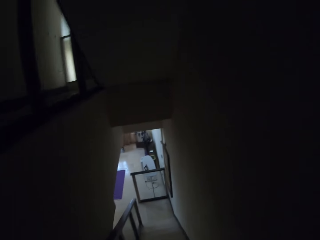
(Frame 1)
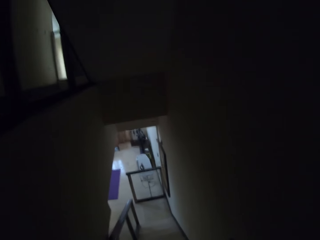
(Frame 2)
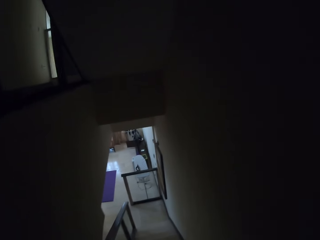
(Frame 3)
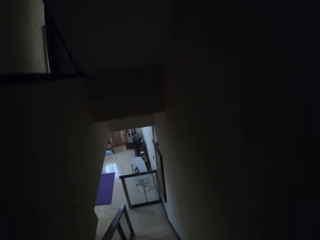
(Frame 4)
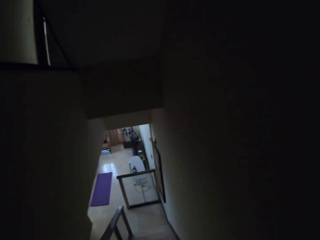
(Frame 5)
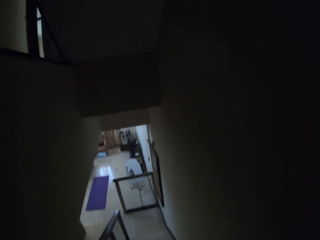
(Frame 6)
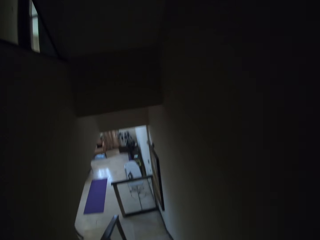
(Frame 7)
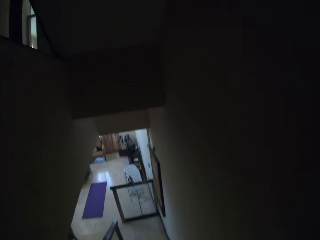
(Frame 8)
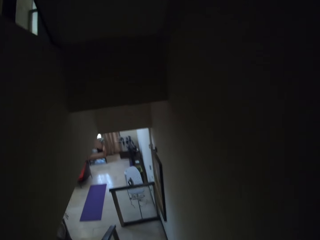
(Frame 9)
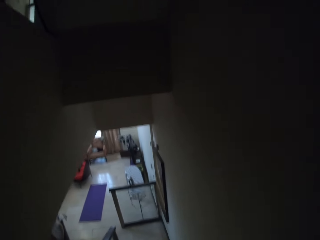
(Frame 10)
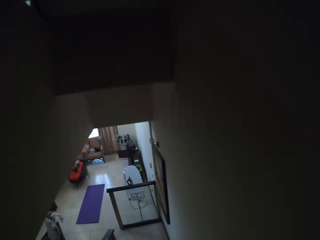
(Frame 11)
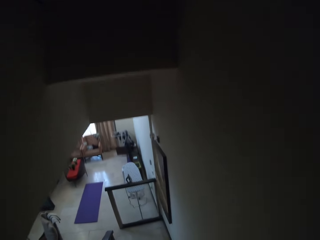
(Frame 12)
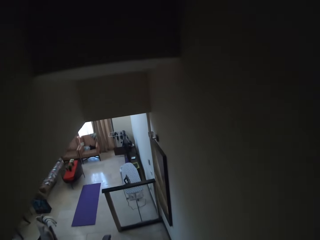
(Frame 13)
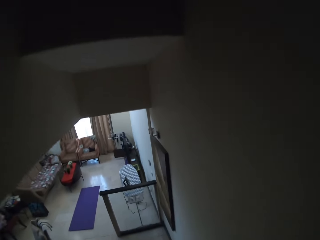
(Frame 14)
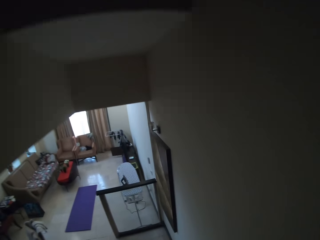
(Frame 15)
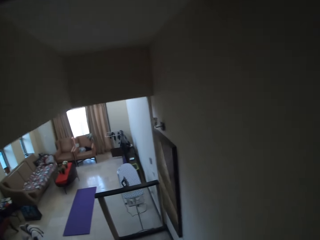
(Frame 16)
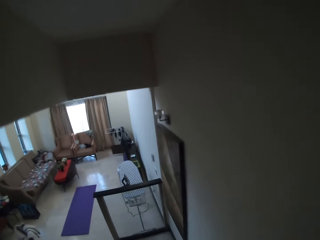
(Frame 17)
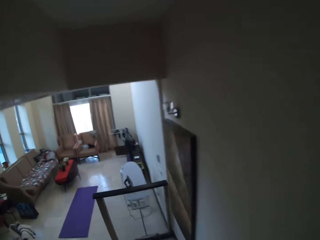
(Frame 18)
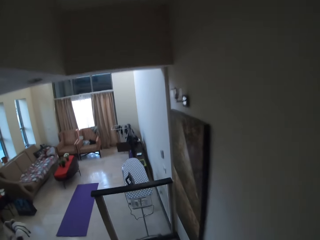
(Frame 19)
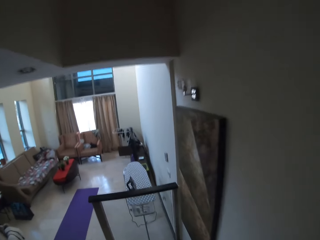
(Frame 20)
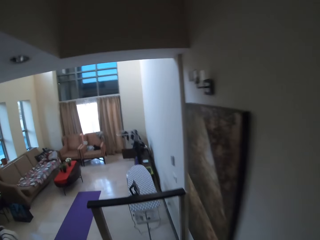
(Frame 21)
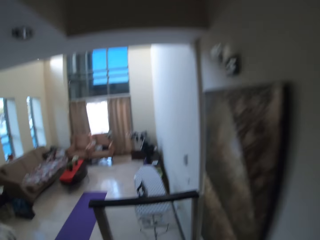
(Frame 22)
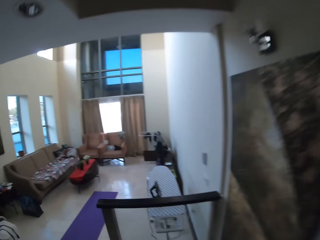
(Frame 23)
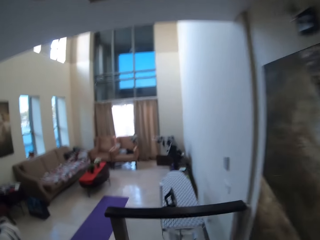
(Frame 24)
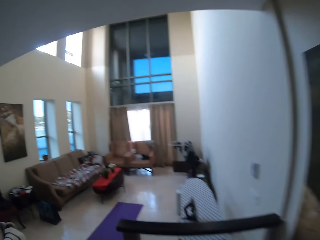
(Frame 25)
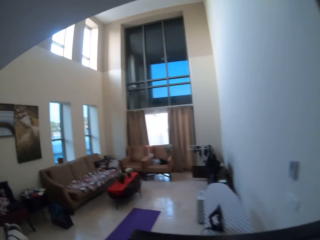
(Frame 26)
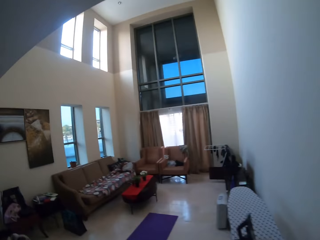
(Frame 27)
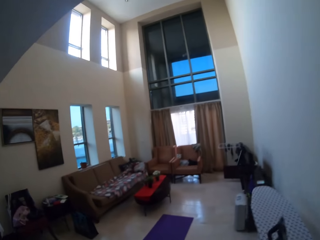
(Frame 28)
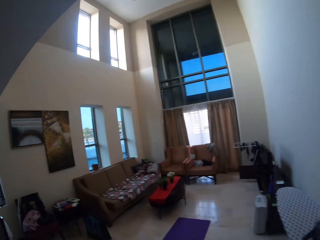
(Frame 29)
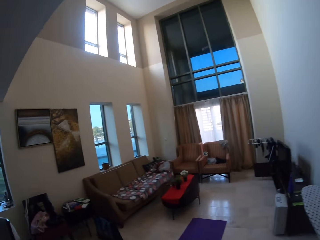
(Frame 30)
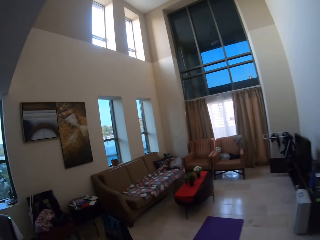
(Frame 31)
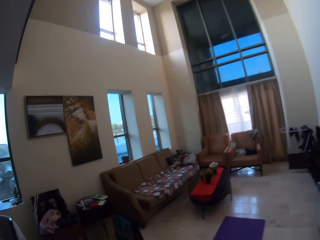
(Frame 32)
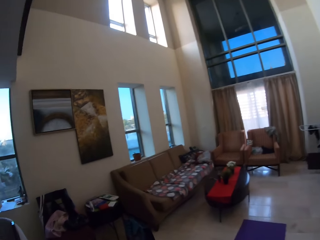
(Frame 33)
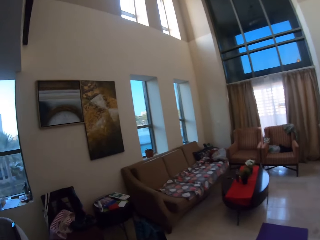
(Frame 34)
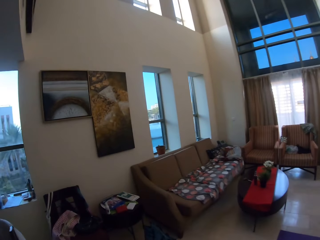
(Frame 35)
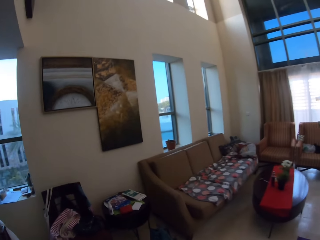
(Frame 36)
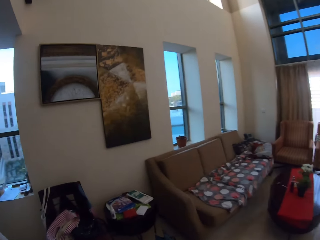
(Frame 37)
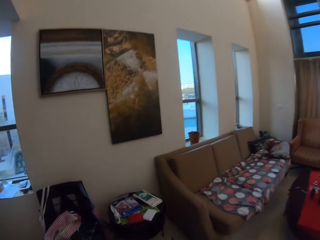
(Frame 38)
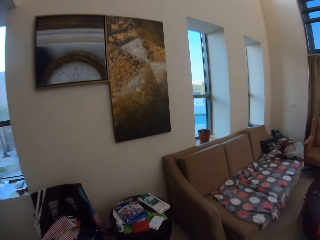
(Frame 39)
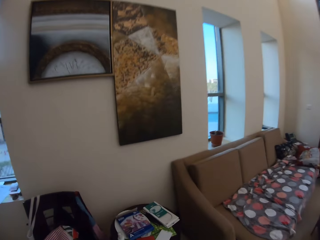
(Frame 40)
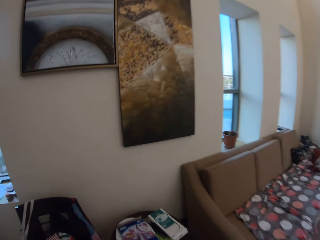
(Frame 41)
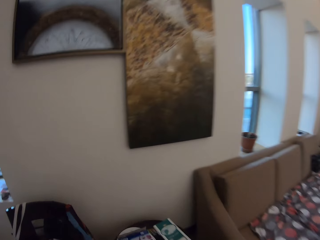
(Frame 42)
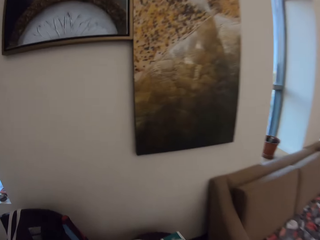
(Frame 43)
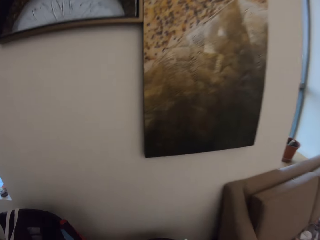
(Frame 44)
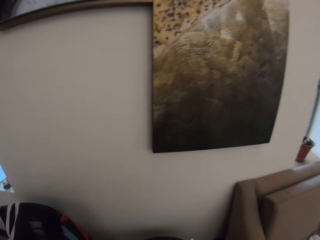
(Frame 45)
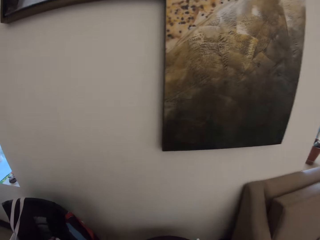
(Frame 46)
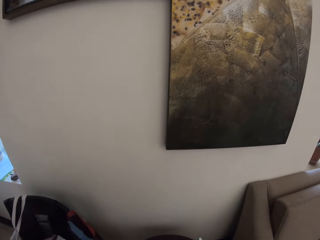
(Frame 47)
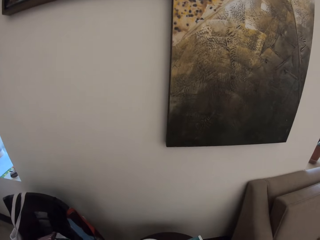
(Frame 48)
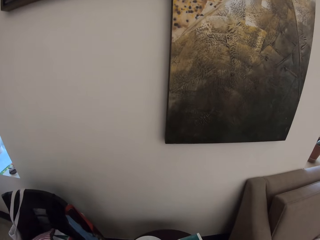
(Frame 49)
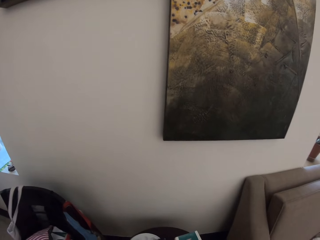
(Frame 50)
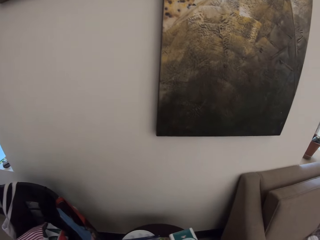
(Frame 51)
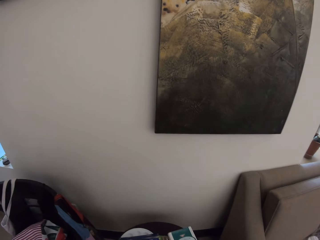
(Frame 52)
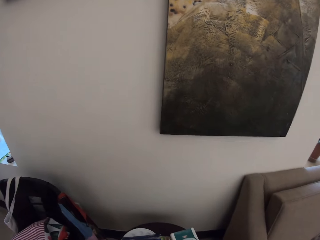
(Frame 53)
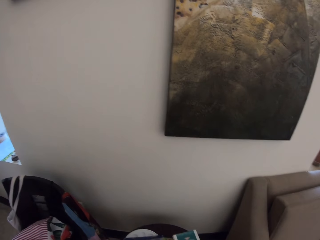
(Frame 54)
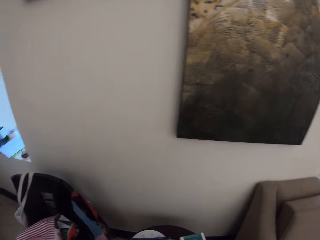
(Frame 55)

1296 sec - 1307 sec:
The camera wearer walks to the living room. They look at the wall painting.

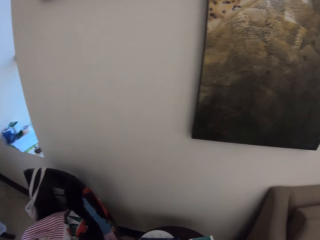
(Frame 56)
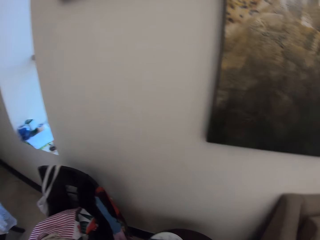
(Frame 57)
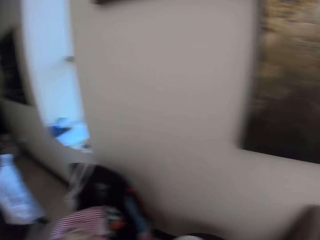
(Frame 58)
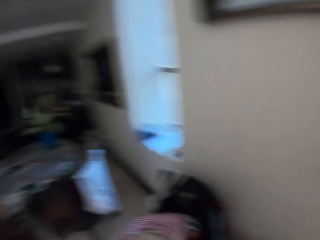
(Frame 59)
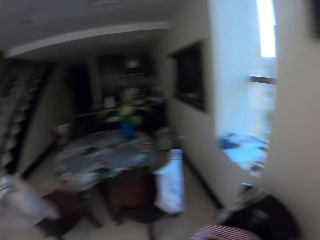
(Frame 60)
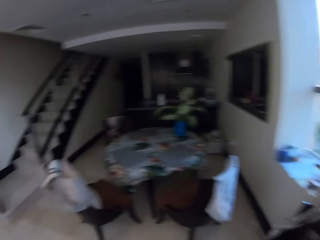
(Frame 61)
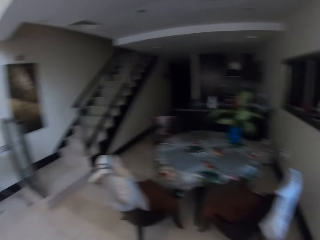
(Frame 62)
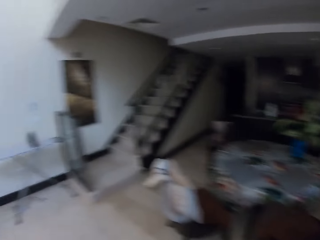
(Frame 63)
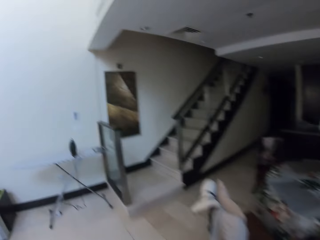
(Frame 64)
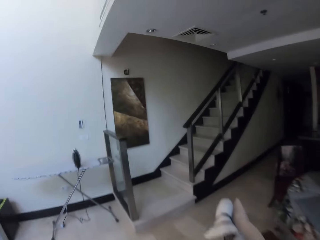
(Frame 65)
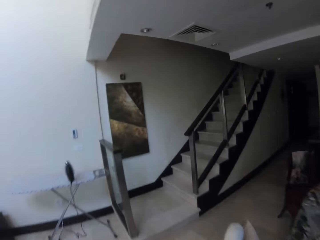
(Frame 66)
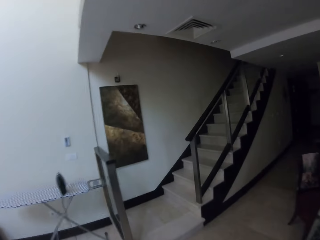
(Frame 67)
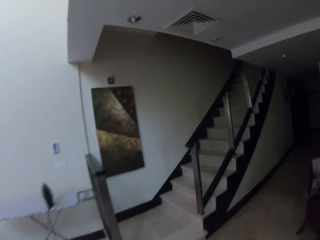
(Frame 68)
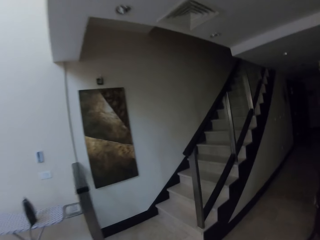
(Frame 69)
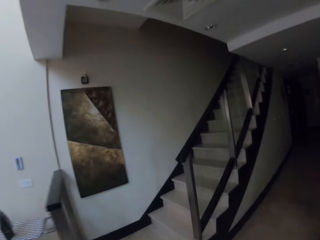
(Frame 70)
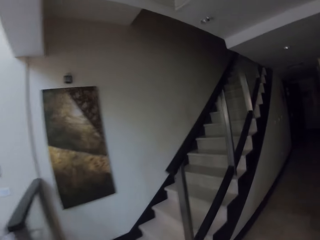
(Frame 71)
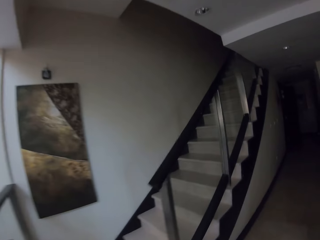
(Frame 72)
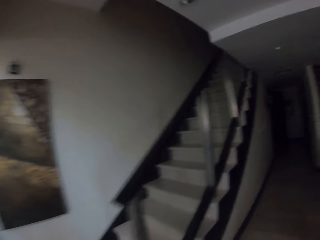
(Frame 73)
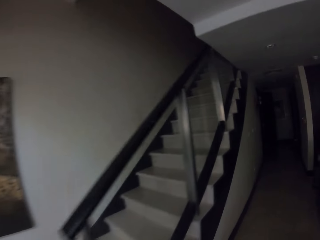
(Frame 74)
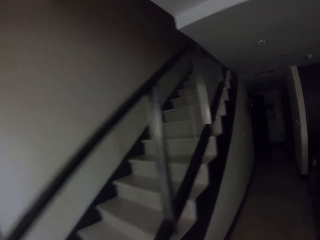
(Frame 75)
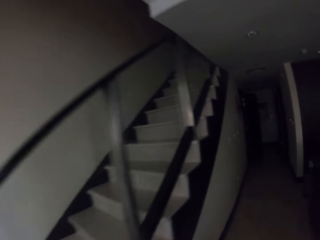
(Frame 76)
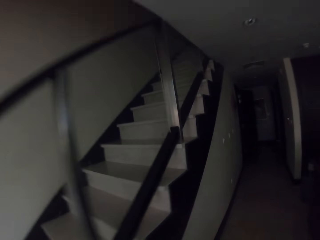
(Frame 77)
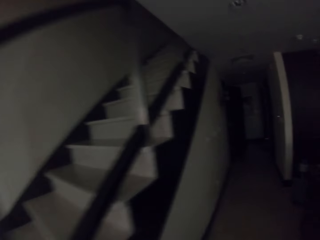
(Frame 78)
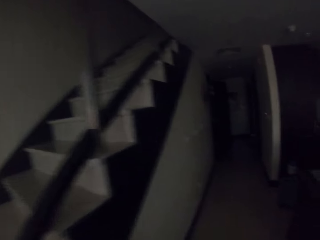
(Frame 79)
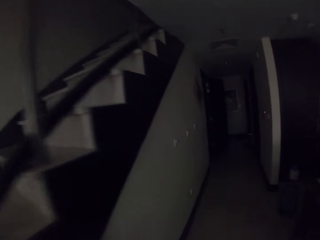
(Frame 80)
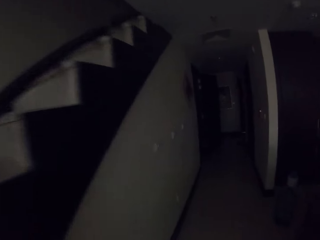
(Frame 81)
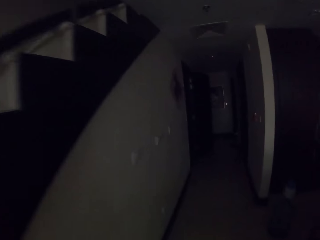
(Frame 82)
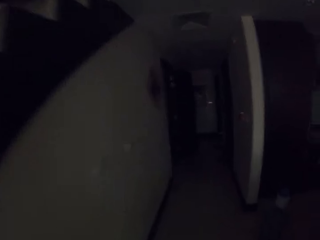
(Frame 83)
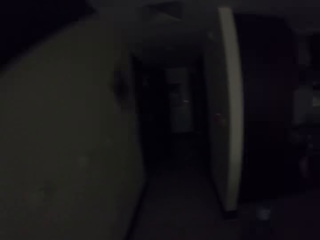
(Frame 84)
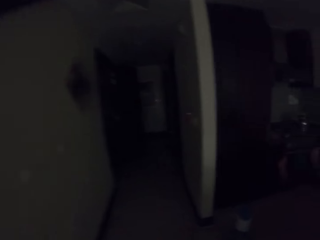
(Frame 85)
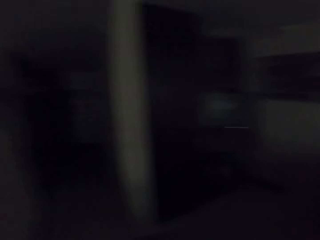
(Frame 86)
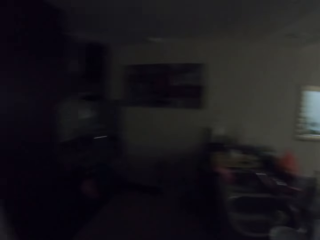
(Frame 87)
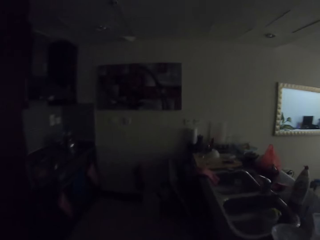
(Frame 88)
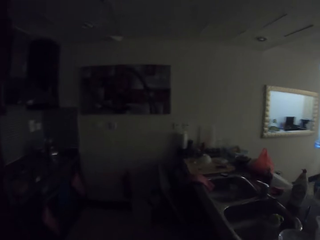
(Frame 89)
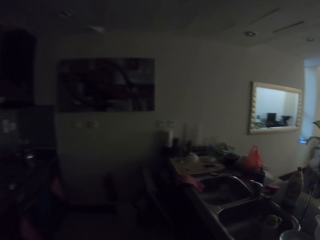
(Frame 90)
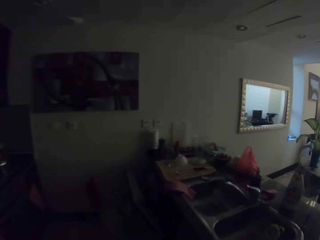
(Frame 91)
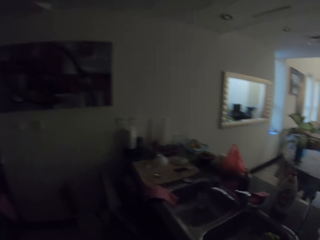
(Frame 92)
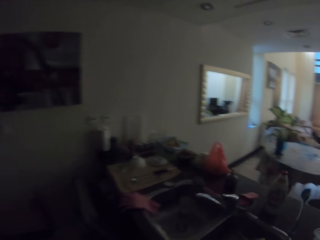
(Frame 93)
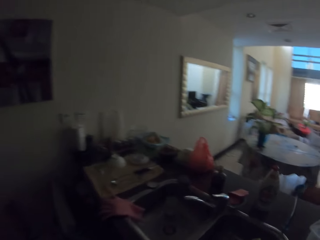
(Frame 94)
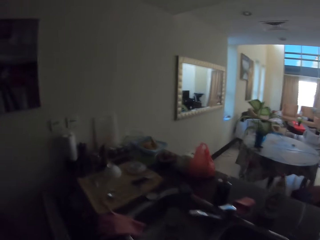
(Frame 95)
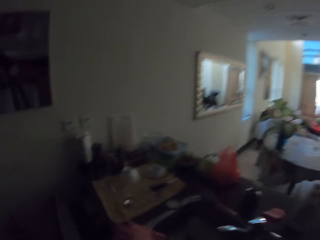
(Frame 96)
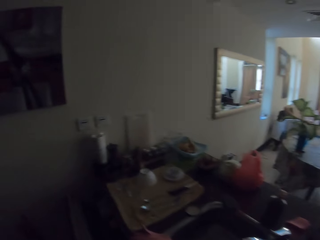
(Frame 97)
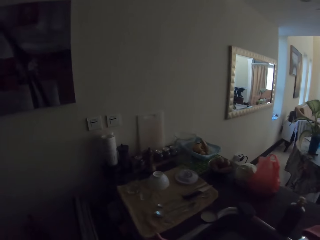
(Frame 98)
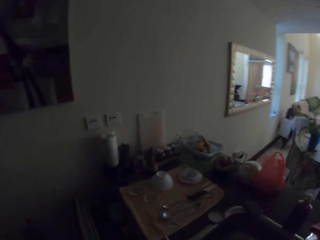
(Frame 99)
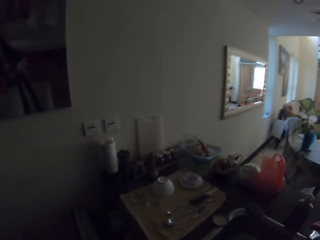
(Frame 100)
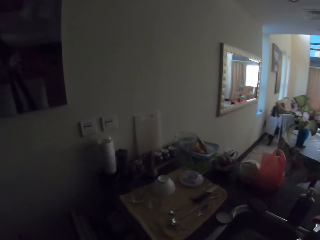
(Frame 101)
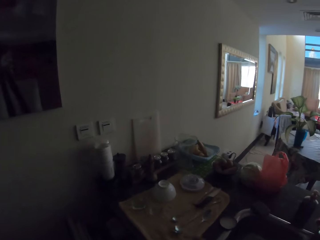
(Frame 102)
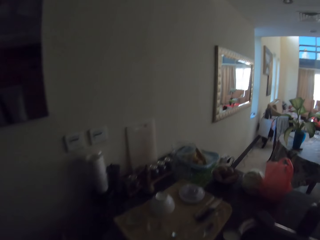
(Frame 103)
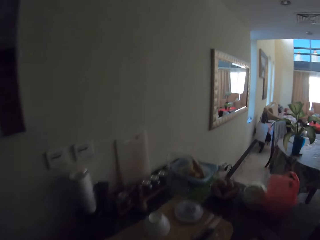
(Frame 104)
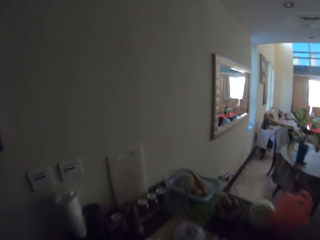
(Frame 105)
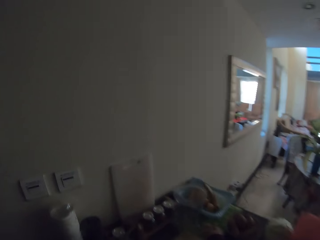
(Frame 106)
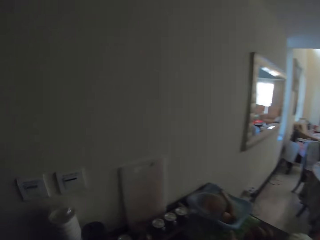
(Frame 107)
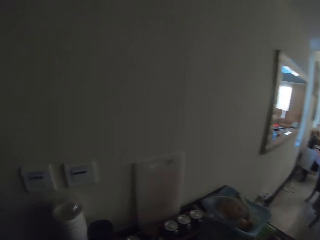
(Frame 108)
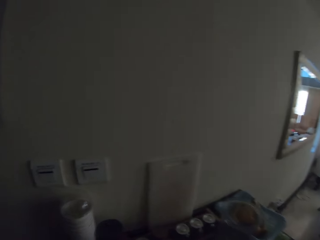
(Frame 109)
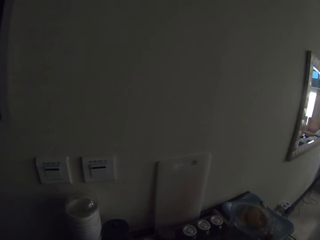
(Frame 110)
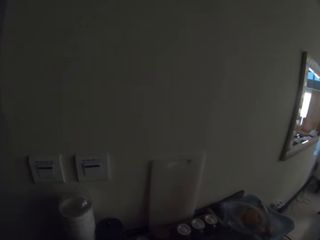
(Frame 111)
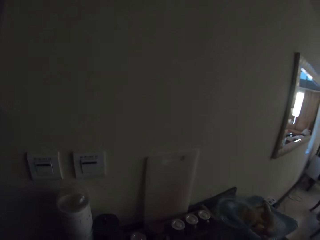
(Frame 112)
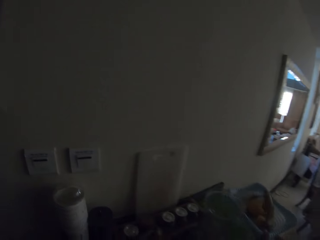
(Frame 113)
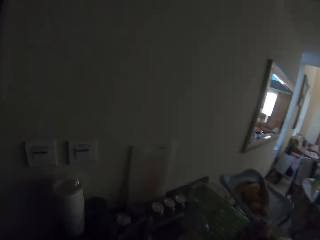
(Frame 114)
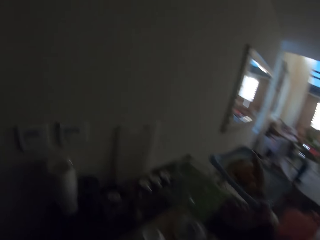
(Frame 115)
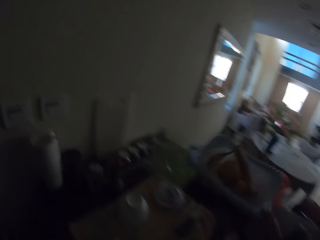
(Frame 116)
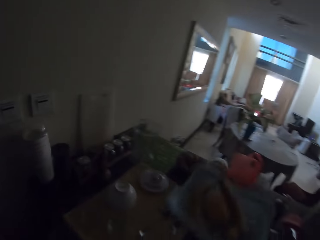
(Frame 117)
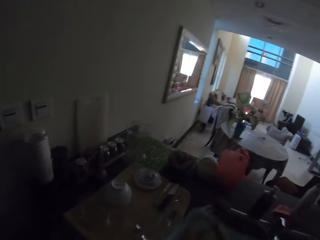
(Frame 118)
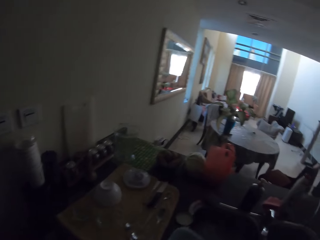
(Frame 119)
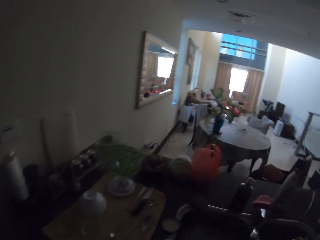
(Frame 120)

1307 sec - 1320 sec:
The camera wearer looks around the house. They walk. They walk to the kitchen. They pick up a fruit basket from the table.
